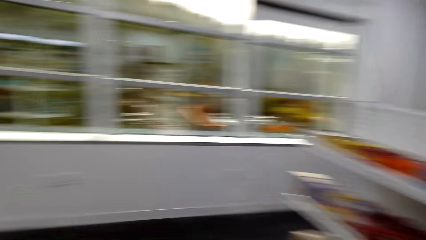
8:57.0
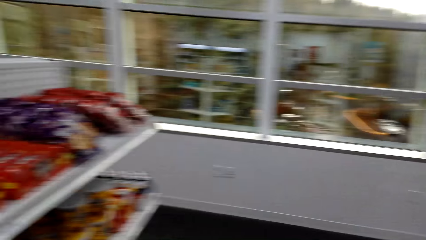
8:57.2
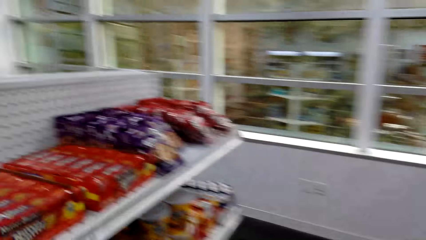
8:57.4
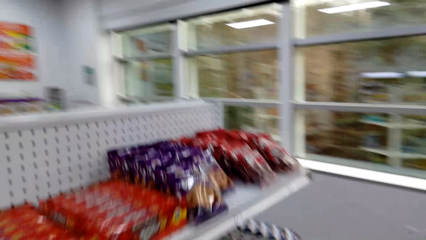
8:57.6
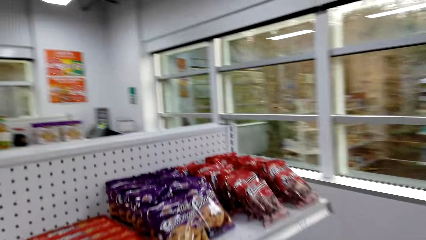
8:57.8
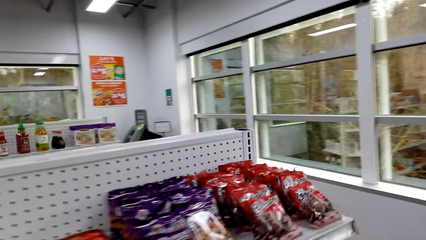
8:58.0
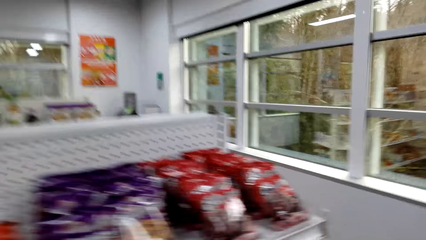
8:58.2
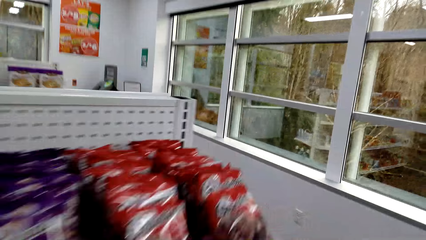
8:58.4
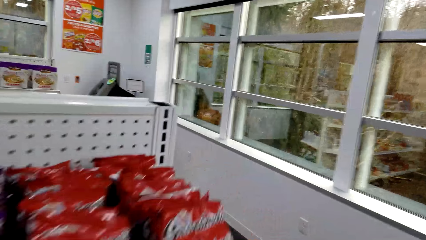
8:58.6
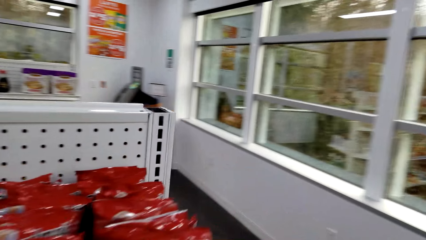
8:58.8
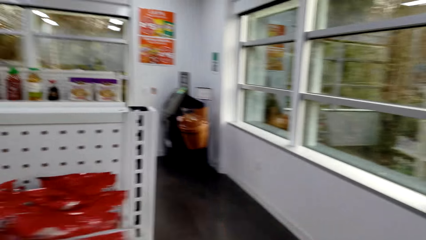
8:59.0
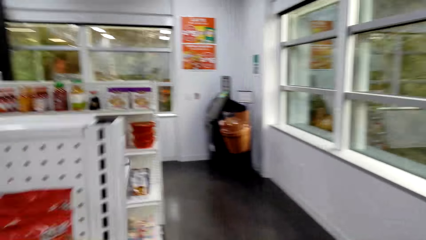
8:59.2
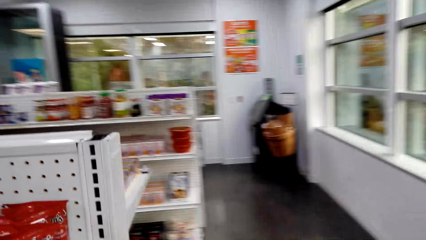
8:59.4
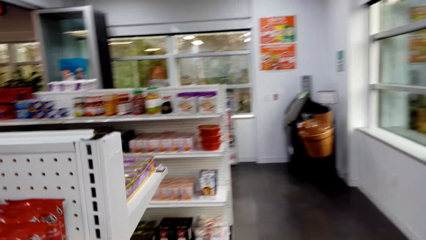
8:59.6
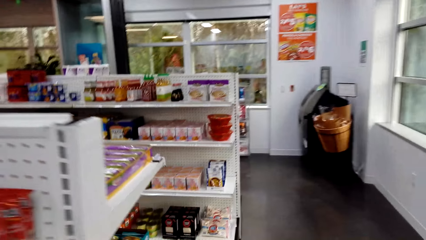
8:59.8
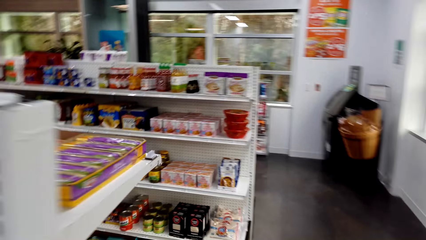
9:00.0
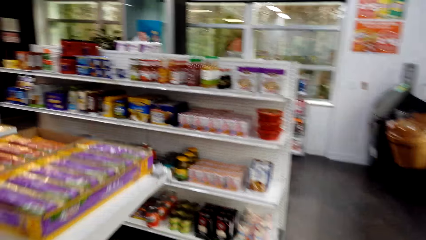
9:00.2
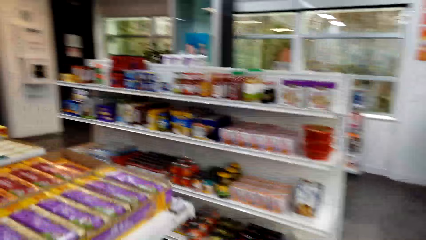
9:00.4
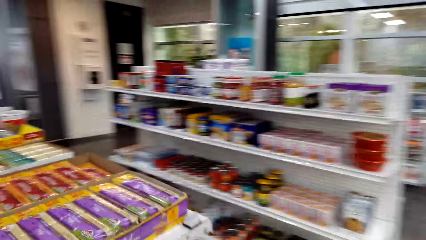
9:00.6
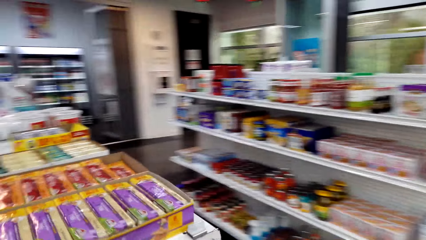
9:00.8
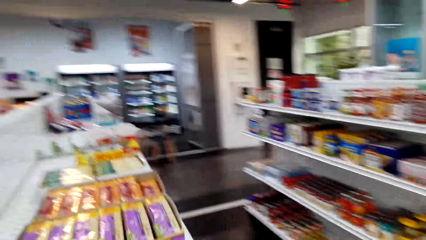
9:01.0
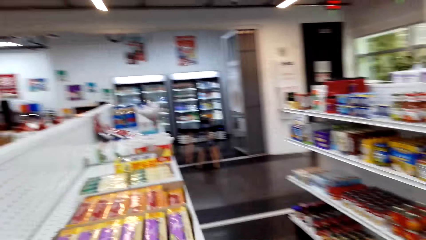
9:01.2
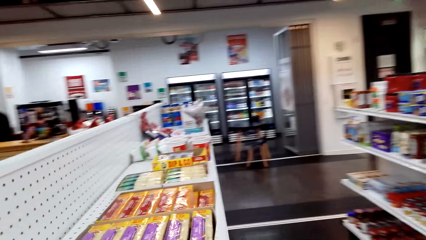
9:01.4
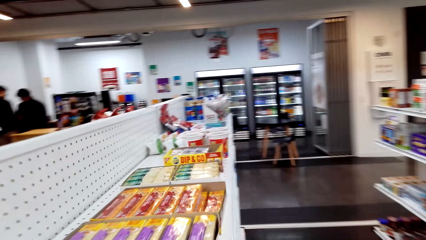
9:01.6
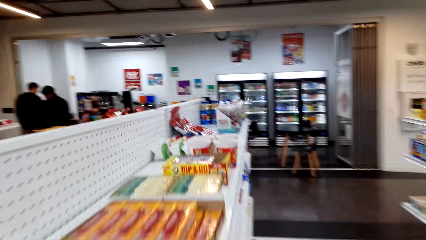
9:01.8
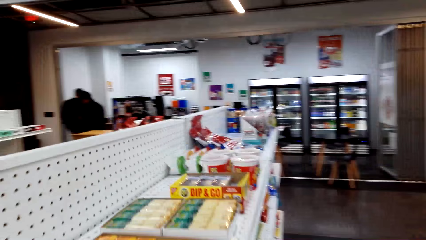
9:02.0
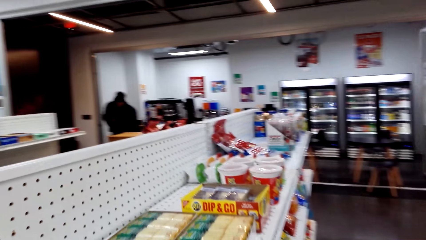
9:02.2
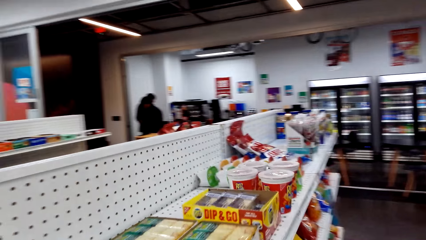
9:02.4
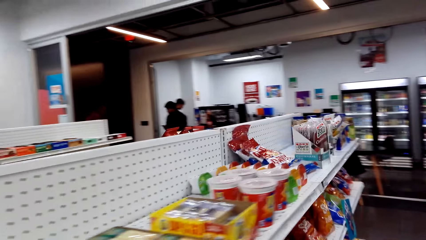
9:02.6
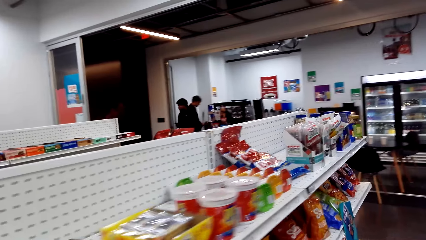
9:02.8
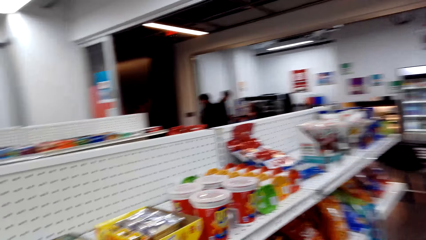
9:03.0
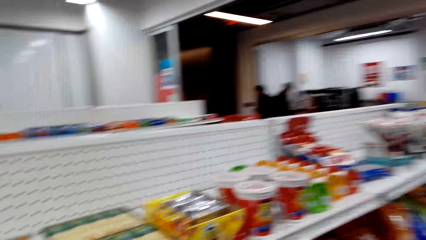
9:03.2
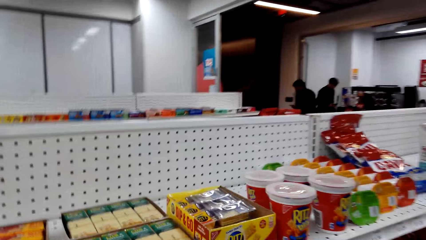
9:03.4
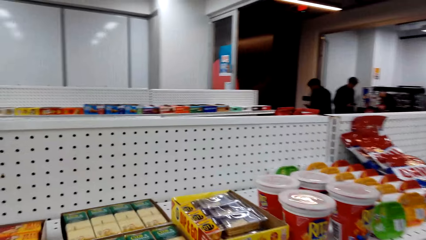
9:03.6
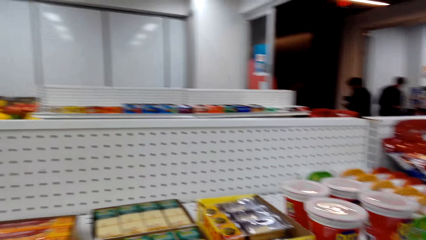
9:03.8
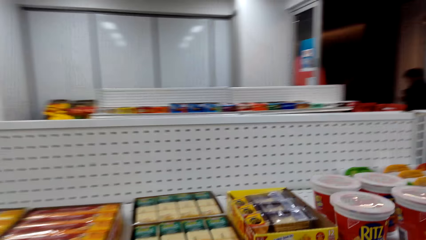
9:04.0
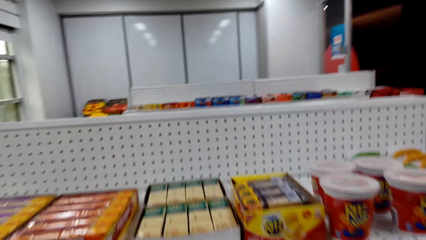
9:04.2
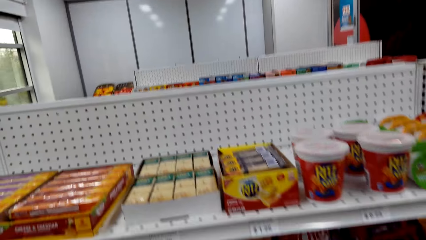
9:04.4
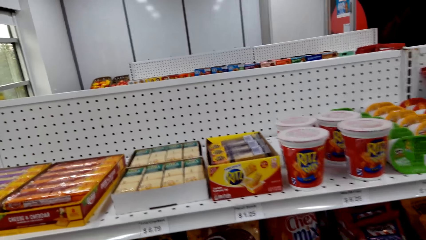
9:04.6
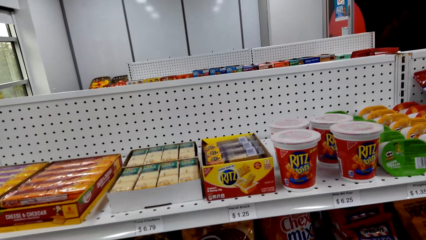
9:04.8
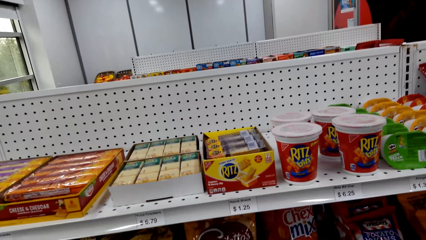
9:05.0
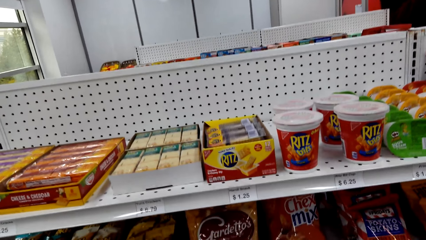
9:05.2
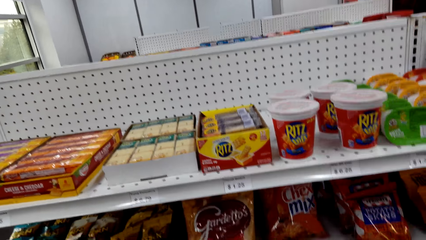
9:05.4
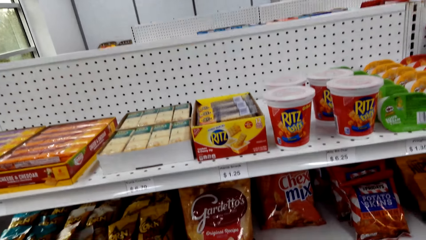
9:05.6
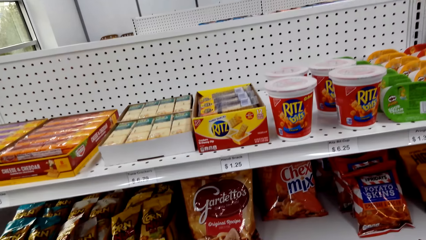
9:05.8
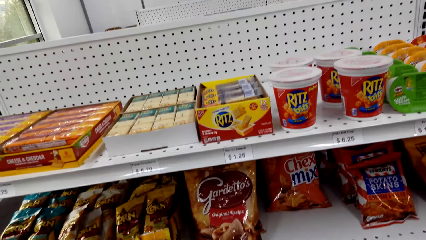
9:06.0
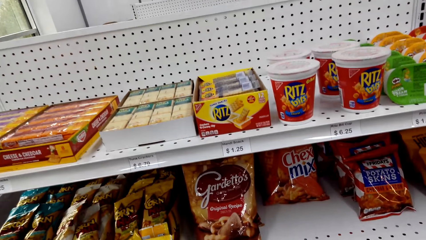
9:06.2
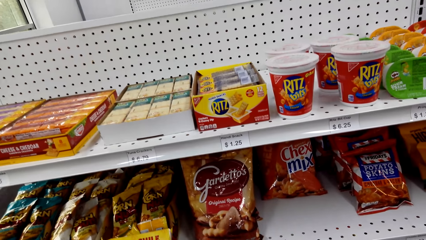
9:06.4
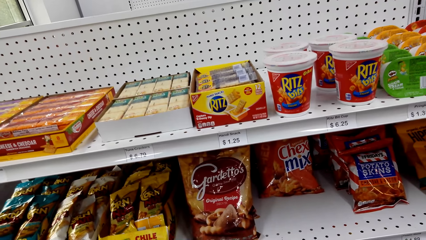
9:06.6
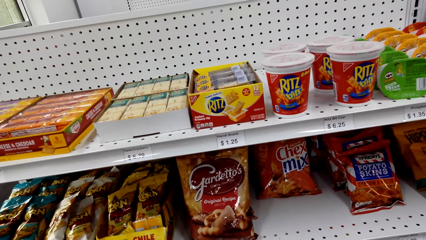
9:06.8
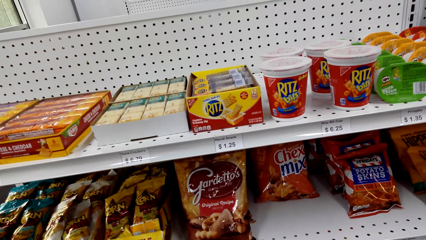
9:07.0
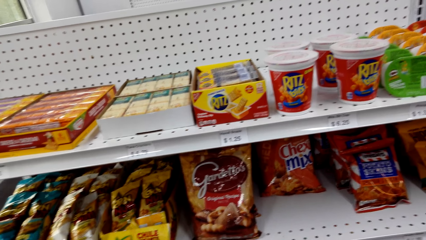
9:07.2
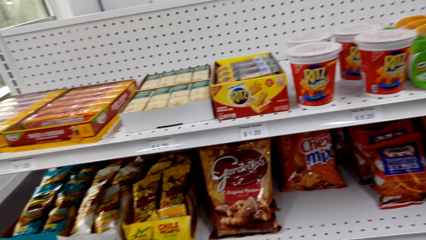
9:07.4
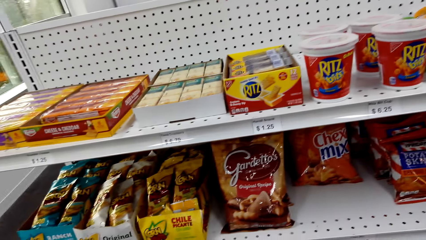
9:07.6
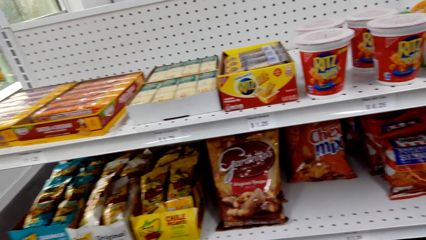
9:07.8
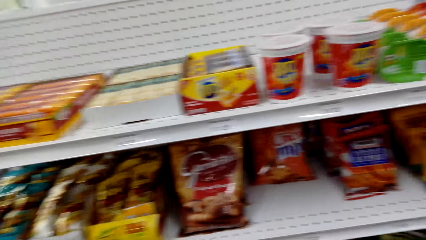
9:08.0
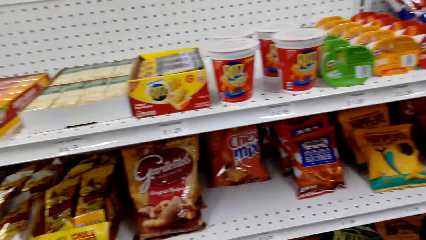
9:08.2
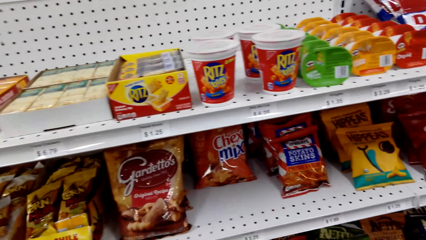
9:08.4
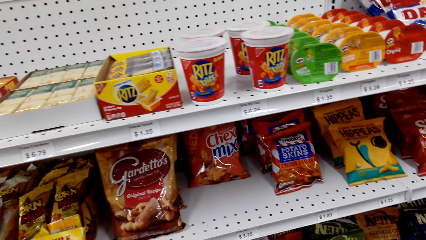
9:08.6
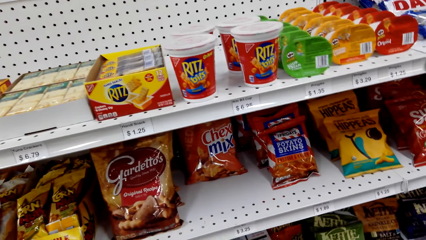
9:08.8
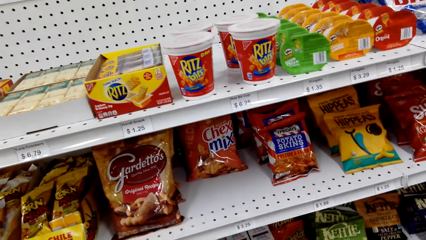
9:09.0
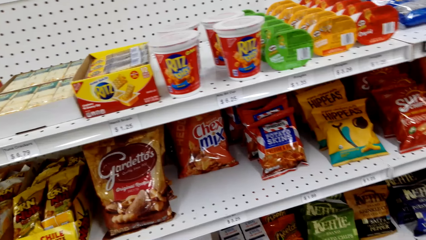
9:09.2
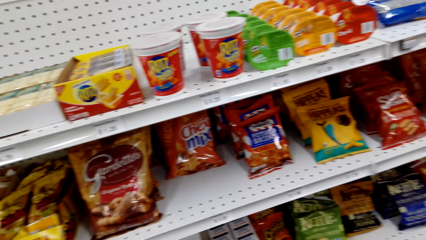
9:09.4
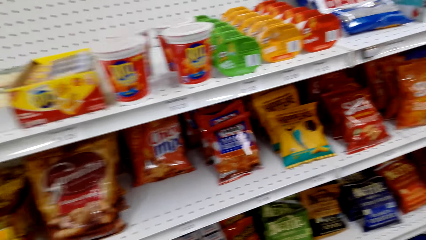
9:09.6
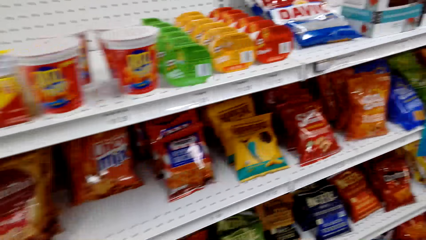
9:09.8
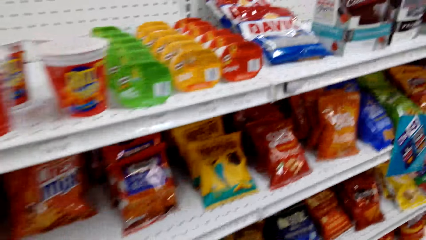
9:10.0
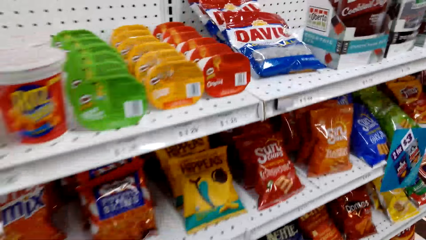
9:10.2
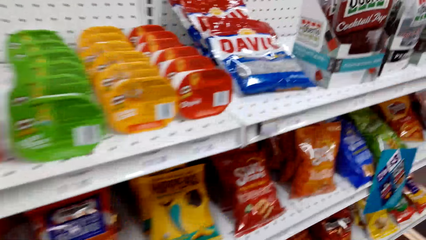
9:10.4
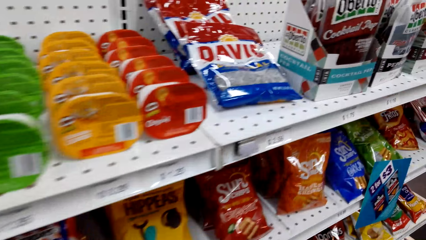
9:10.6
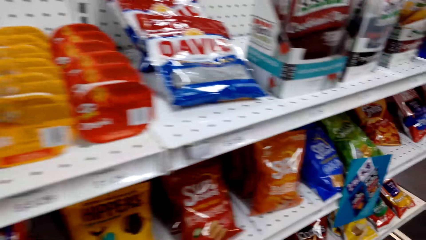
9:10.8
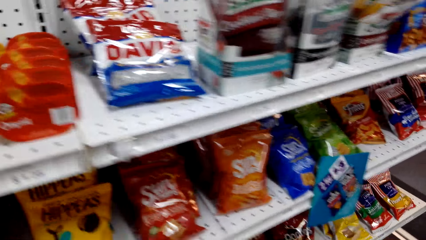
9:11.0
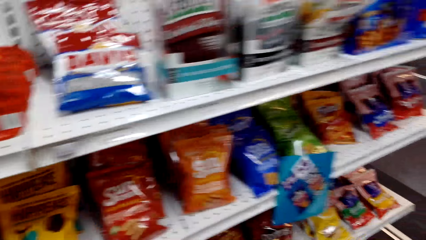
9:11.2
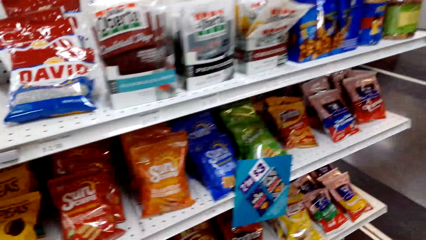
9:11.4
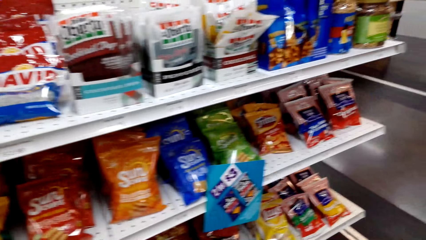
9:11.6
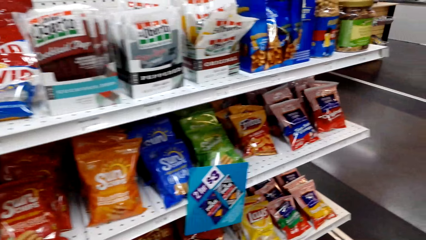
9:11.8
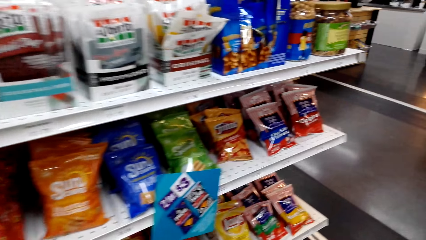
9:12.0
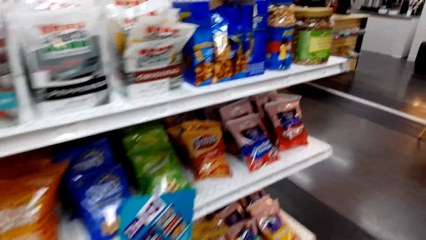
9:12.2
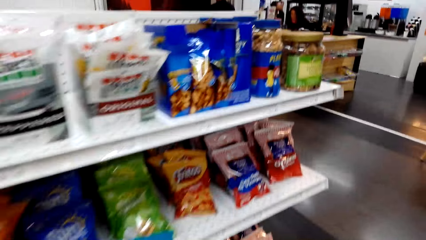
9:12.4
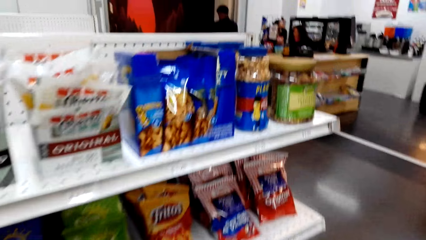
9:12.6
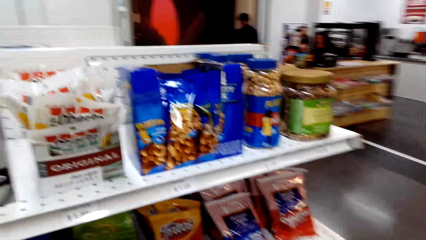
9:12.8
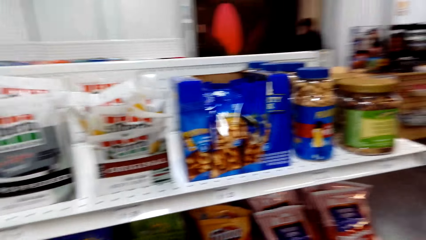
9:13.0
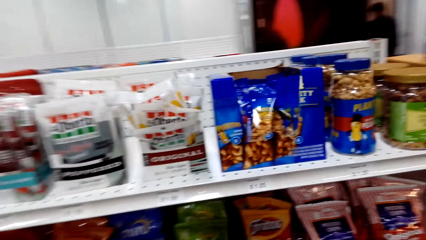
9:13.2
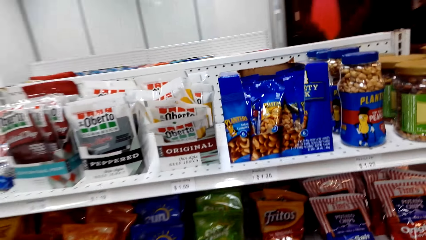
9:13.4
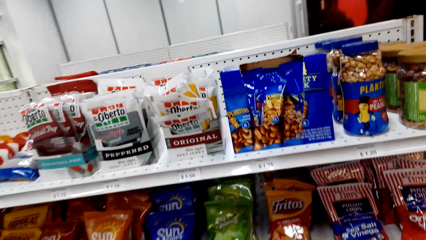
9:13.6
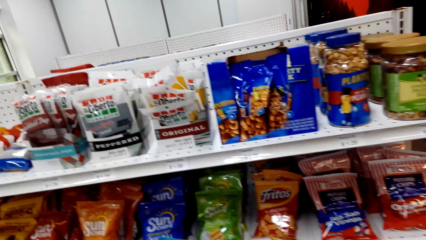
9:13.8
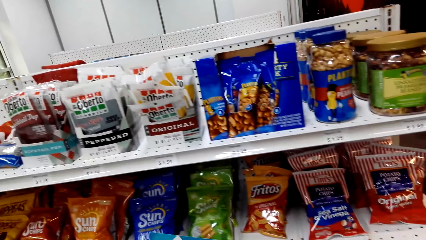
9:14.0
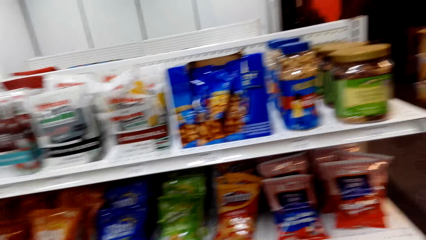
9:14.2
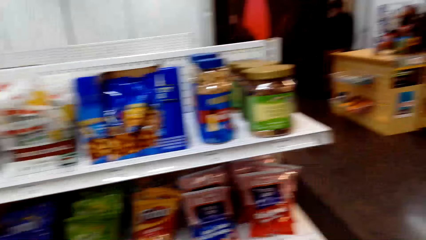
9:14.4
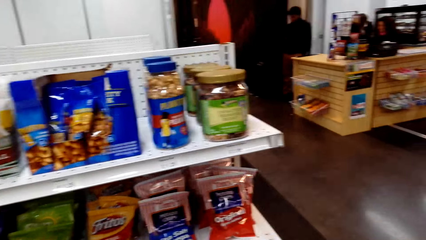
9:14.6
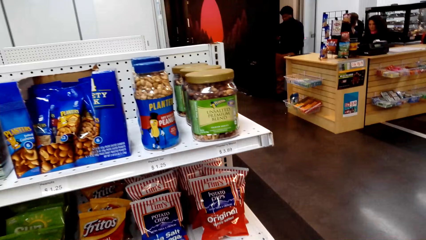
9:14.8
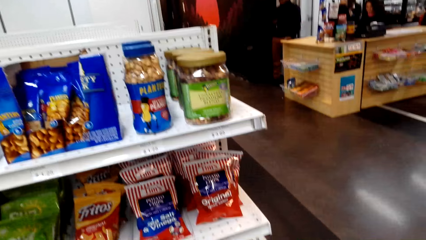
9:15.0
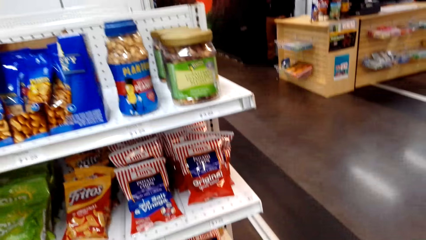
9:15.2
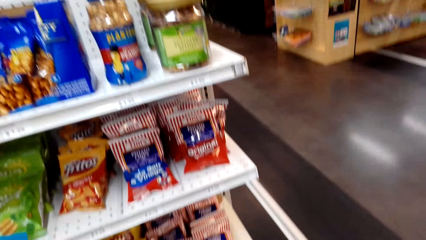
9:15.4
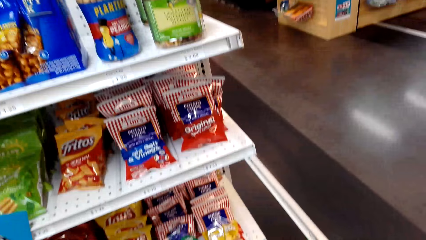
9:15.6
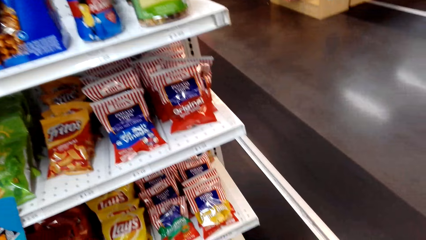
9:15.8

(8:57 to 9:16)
The camera wearer moves around the supermarket. They look at the items on the shelves.
